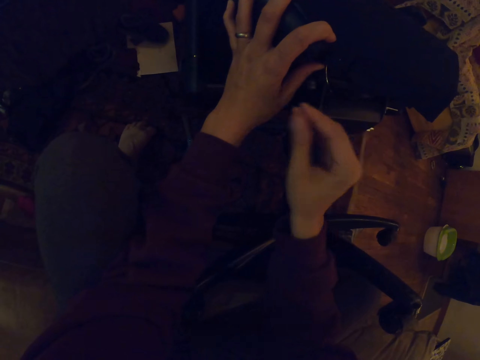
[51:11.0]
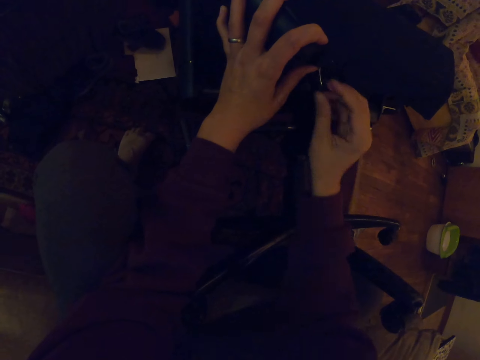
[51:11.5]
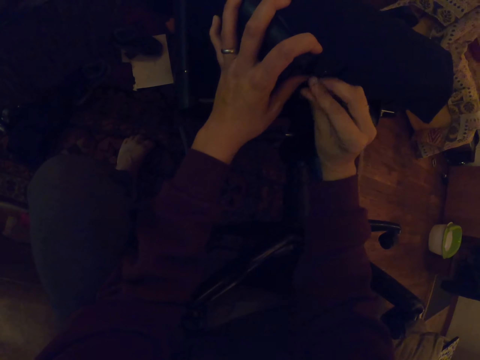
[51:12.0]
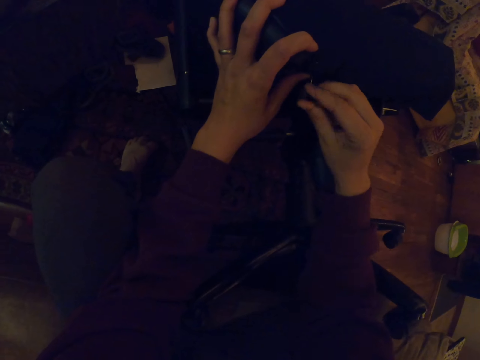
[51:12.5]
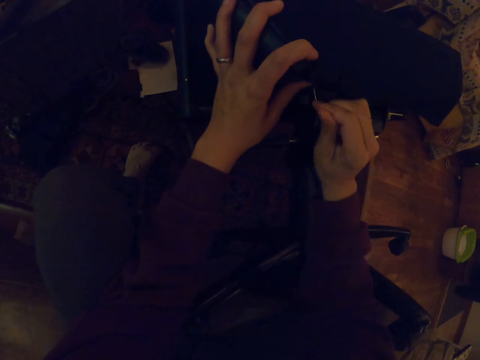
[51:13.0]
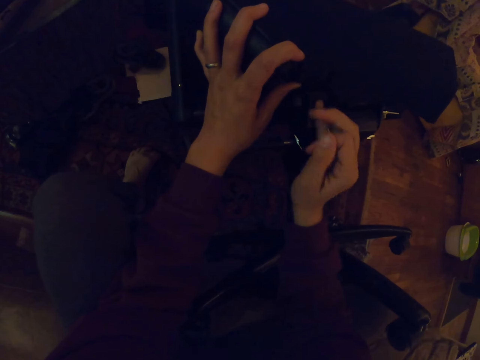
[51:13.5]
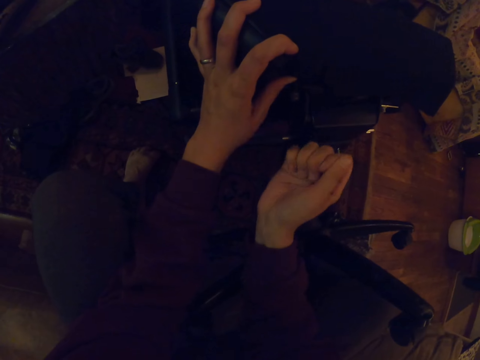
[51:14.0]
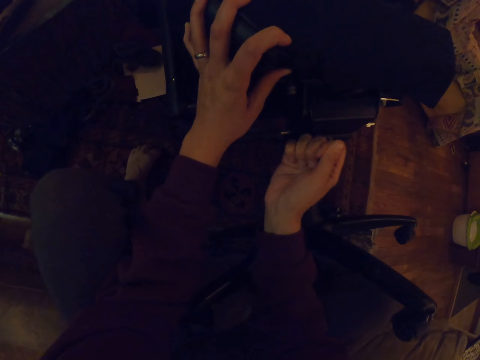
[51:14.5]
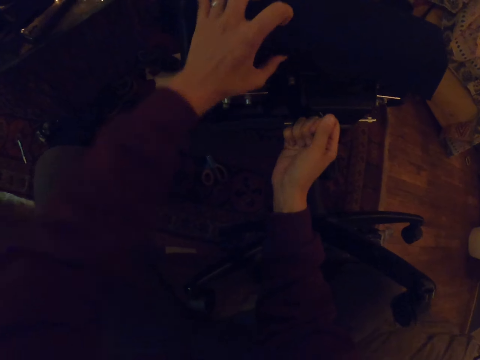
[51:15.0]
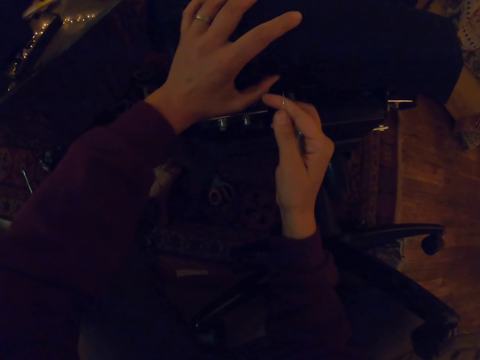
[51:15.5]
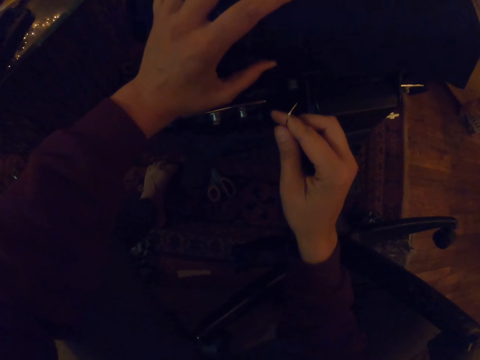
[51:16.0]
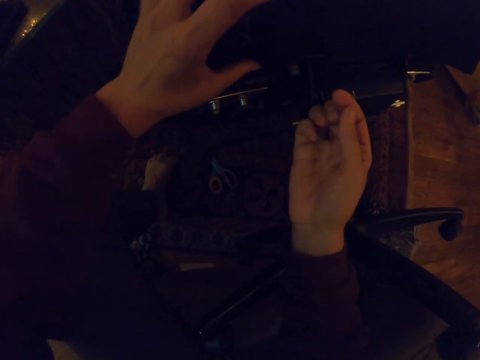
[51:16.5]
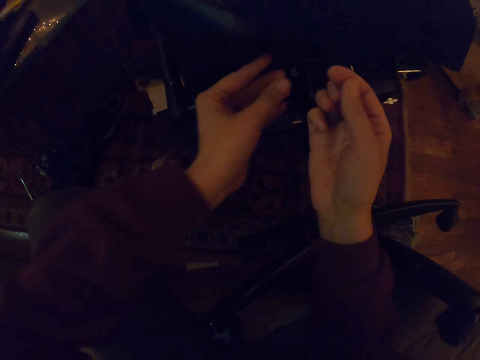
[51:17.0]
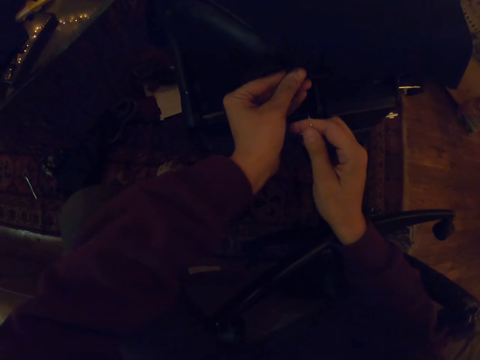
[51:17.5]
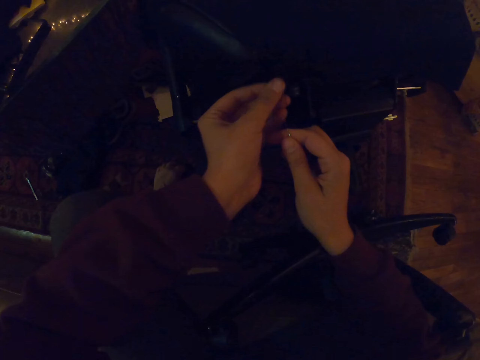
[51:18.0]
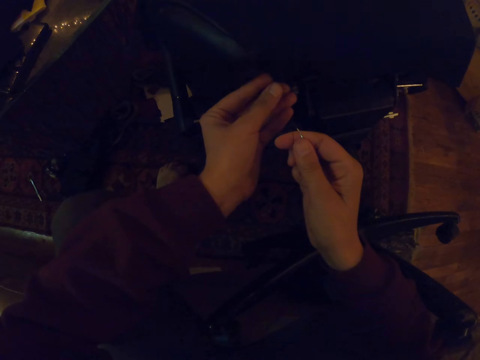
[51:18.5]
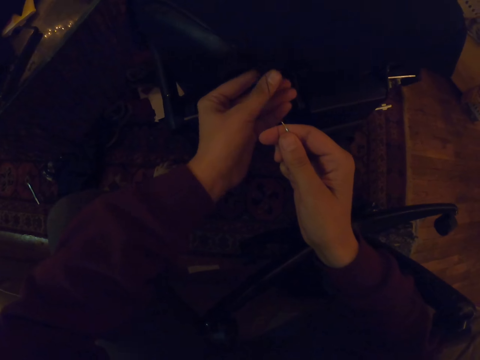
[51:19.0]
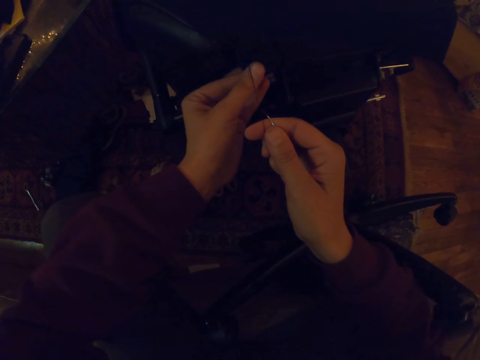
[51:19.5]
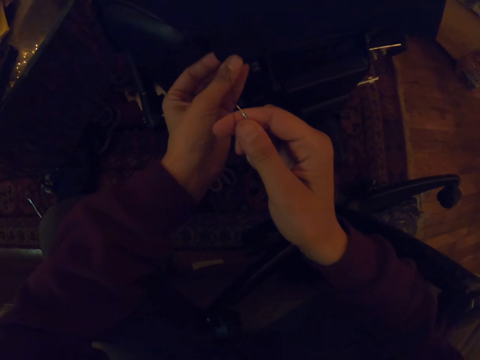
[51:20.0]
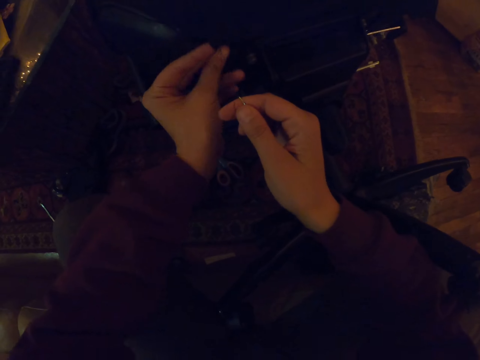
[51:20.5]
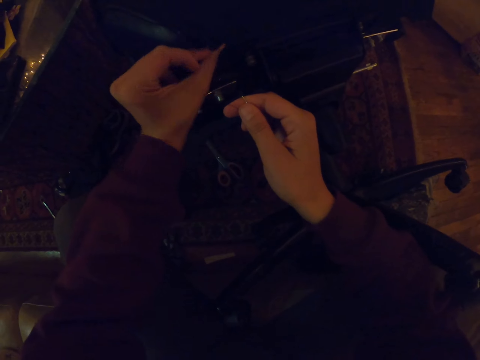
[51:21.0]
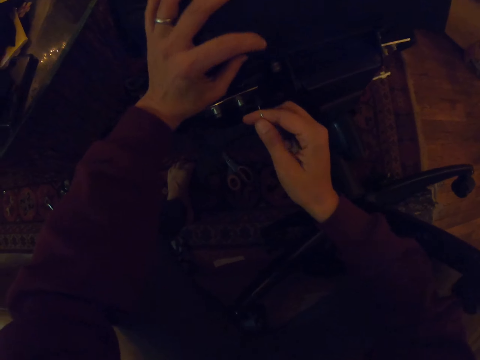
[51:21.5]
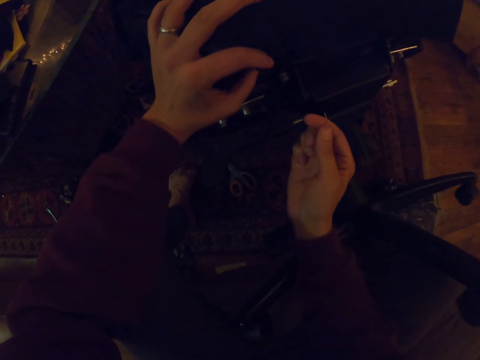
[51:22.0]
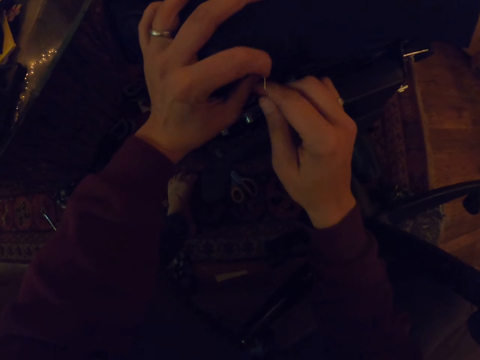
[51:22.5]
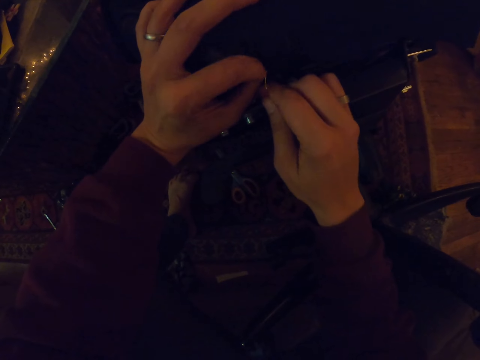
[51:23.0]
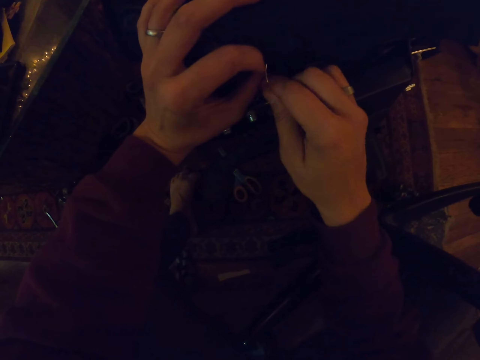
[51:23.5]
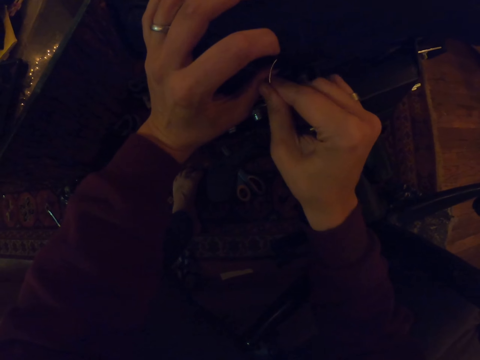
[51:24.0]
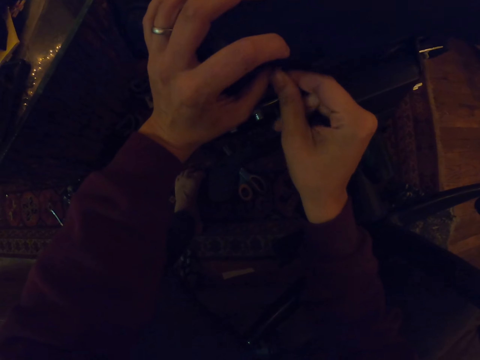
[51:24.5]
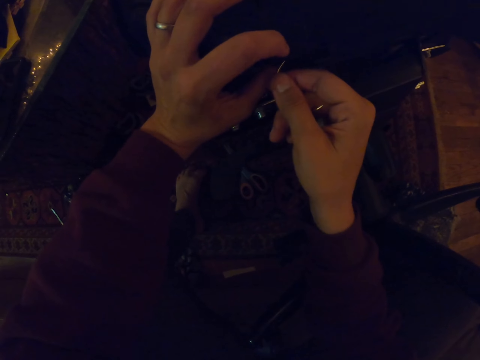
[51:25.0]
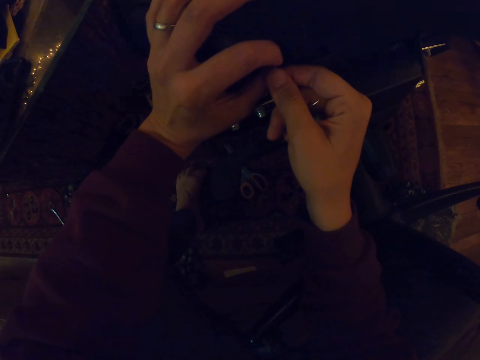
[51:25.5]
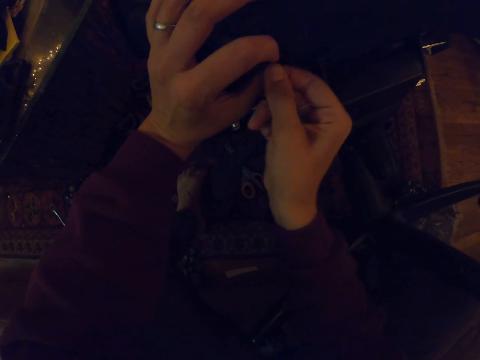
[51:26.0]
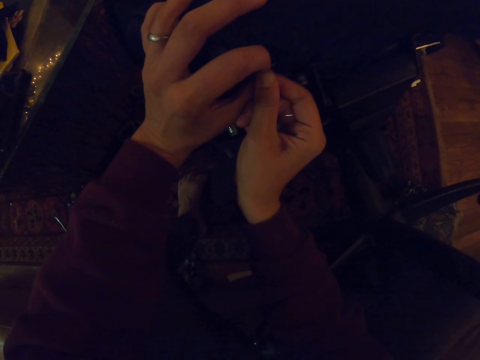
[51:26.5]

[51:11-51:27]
The camera wearer pulls the hook with the right hand. They hold the cloth with the left hand. They touch the piece of cloth on the chair. They hold the hook with the right hand. They sew the piece of cloth on the chair.

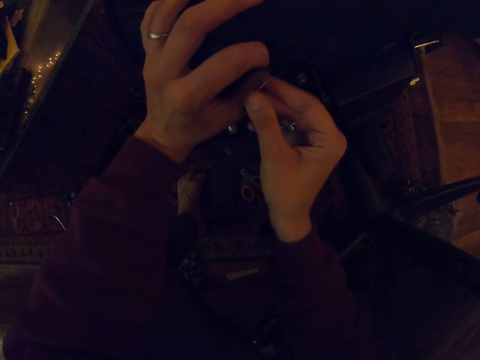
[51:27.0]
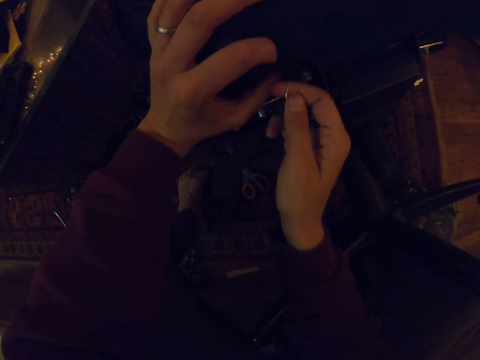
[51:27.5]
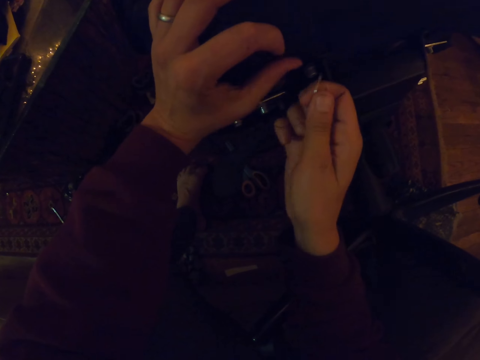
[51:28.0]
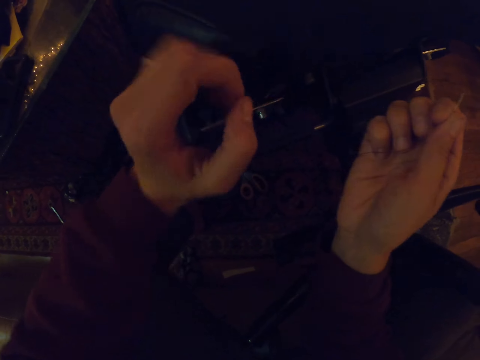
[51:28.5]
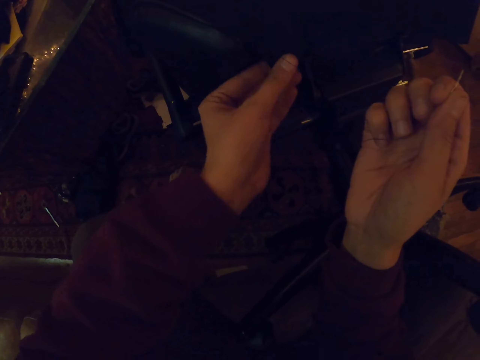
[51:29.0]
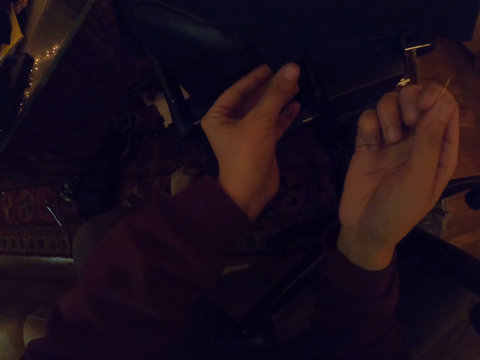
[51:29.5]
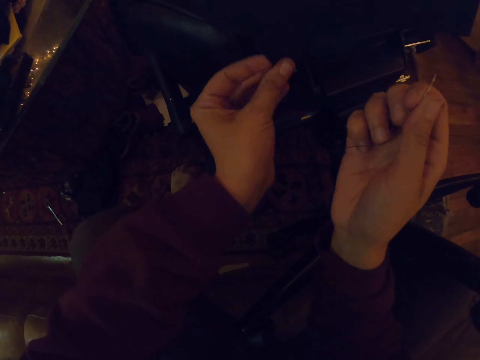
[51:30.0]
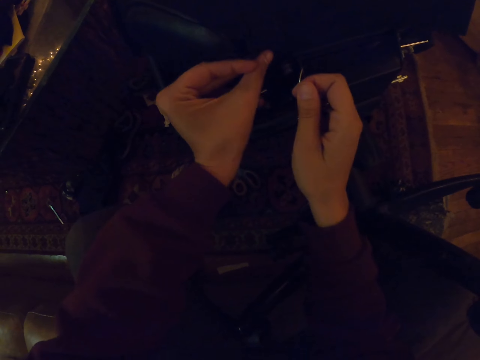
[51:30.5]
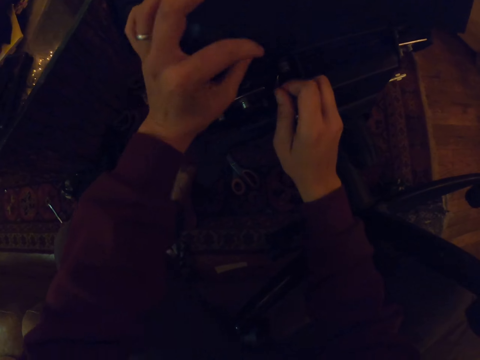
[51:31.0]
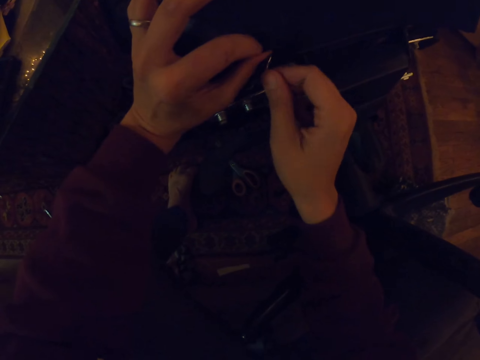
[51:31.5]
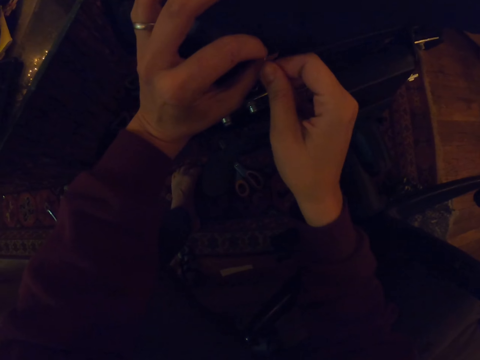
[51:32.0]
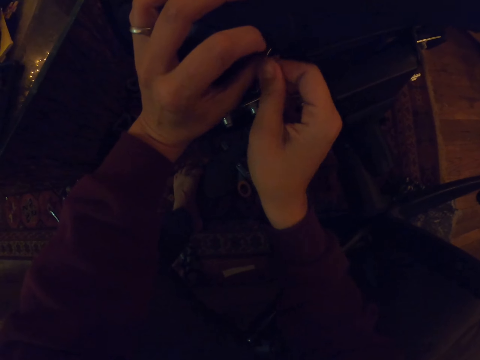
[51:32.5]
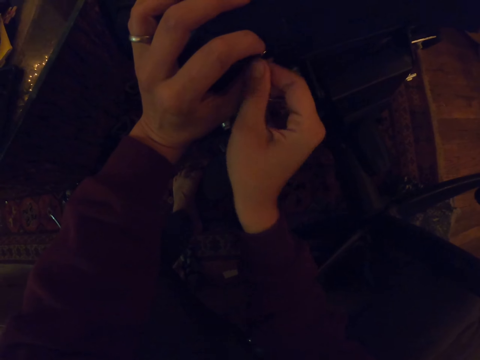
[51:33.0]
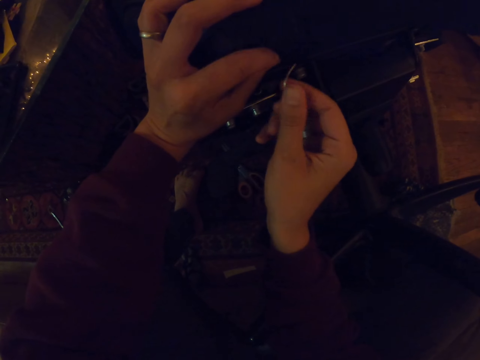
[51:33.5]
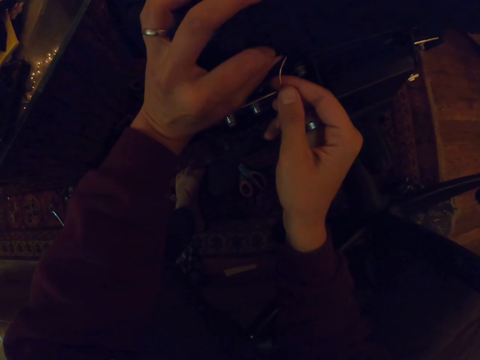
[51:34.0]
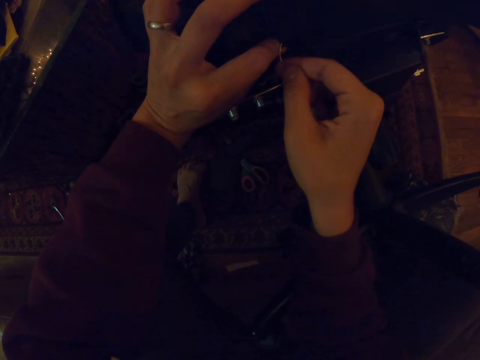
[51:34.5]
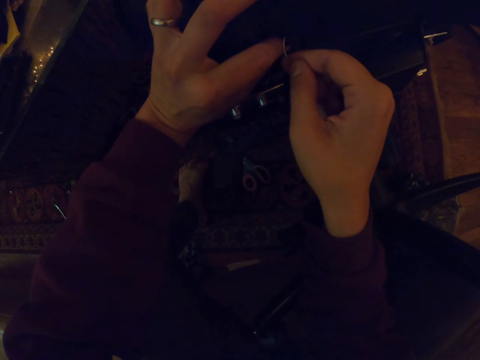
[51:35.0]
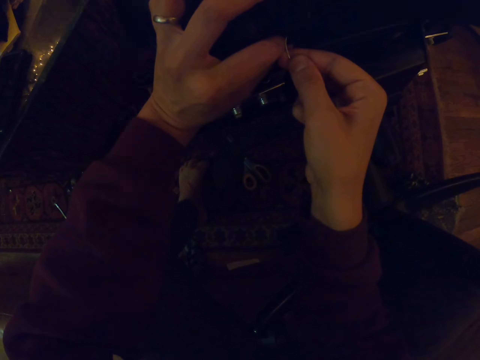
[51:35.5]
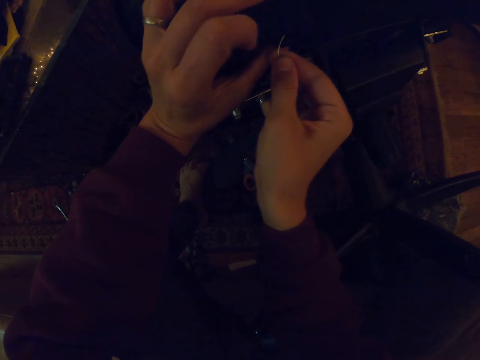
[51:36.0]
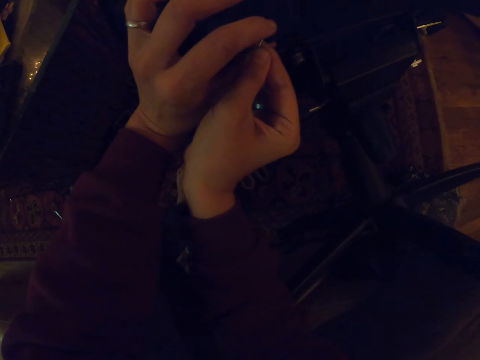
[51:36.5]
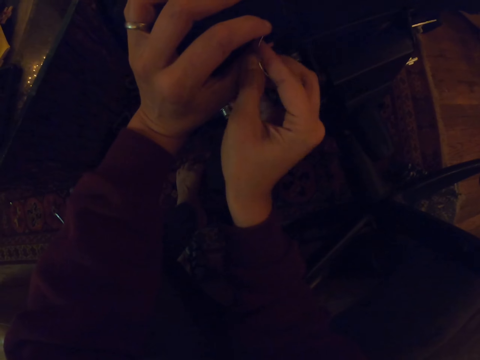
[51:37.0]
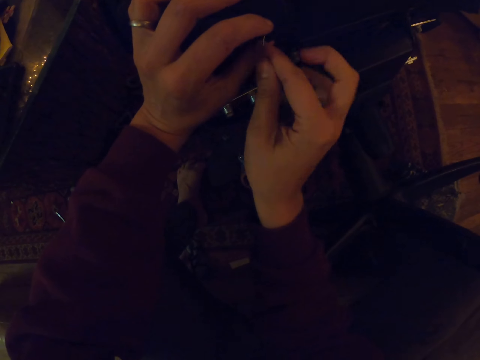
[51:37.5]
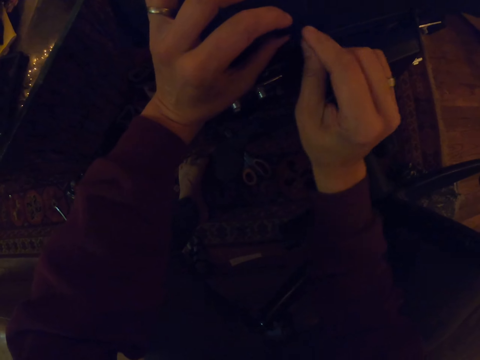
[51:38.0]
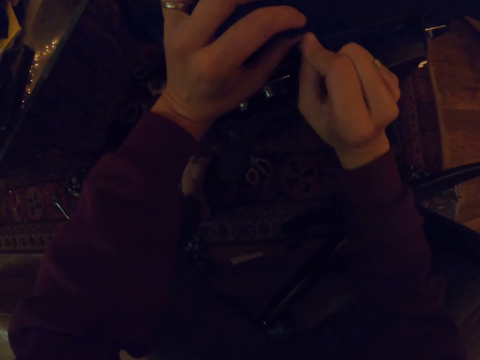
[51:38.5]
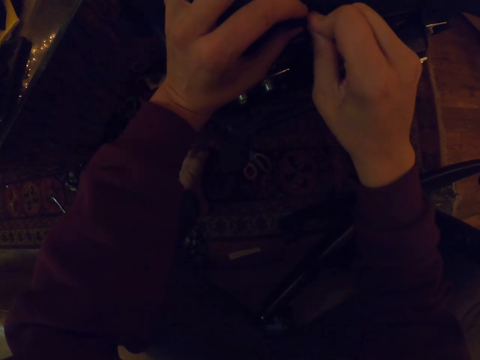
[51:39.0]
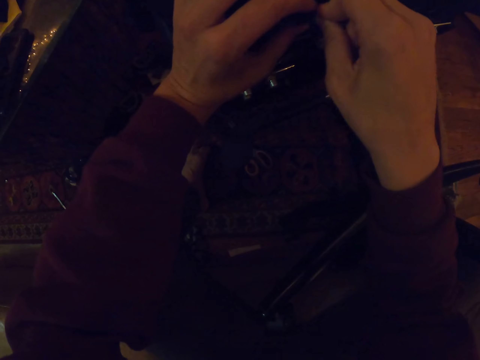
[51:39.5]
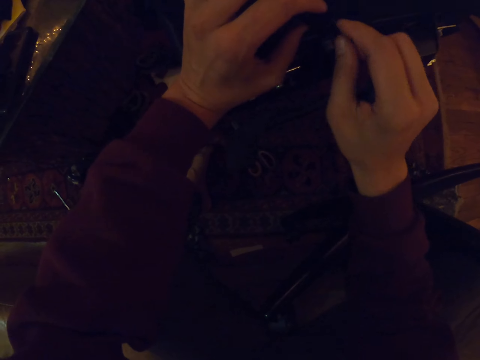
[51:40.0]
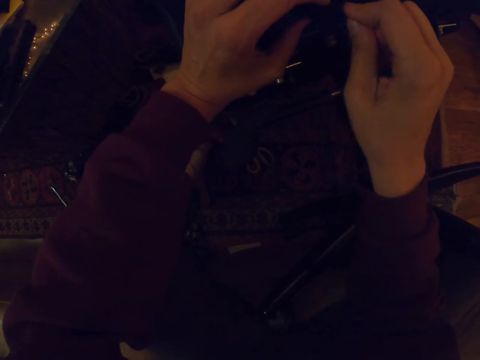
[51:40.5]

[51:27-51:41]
The camera wearer inserts the hook on the chair with the right hand. They hold the cloth with the left hand. They insert the hook on the chair with the right hand.
